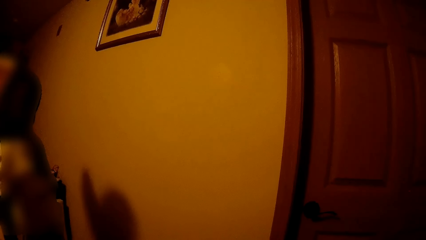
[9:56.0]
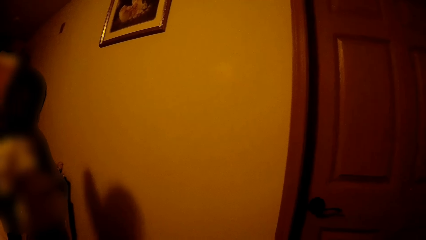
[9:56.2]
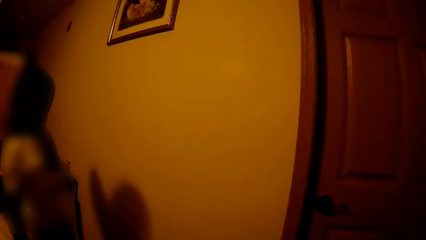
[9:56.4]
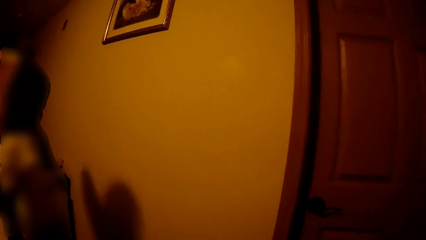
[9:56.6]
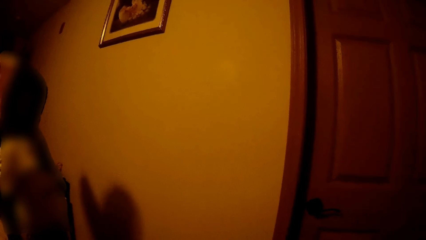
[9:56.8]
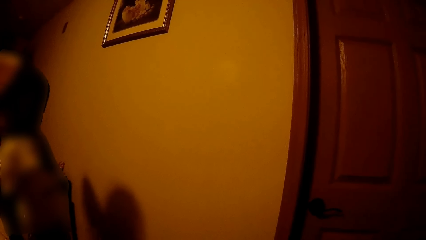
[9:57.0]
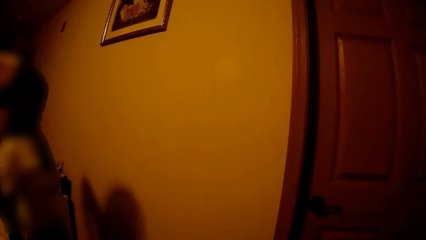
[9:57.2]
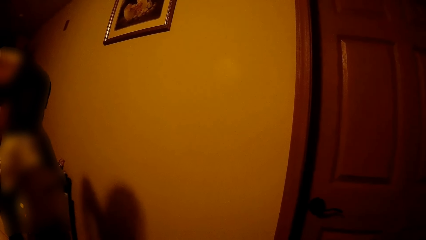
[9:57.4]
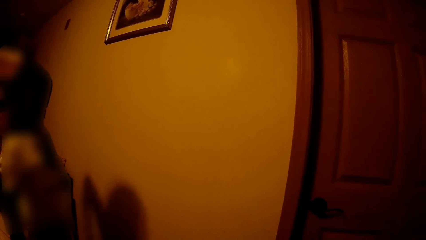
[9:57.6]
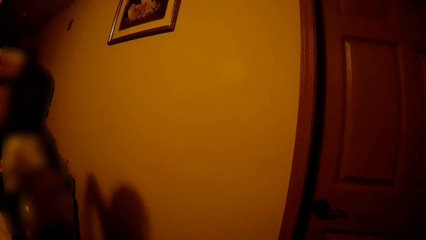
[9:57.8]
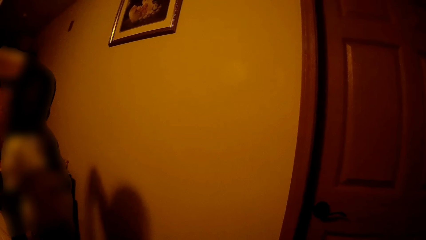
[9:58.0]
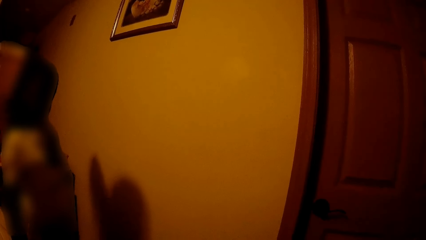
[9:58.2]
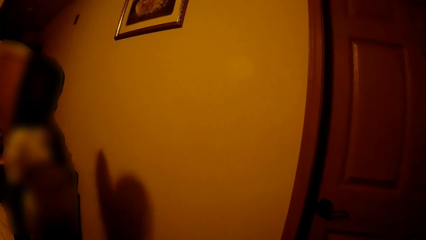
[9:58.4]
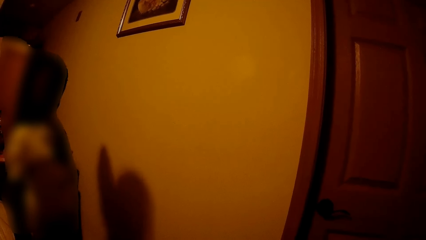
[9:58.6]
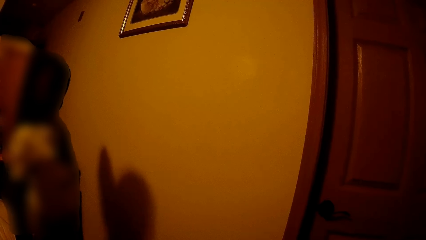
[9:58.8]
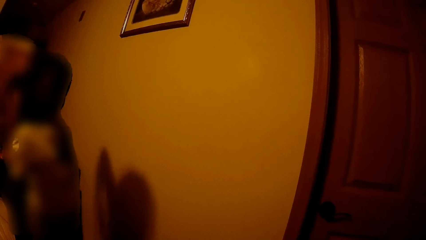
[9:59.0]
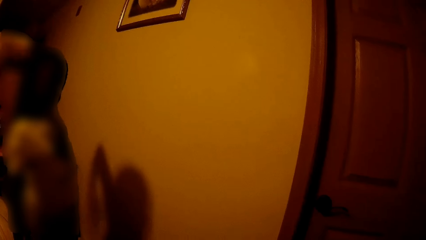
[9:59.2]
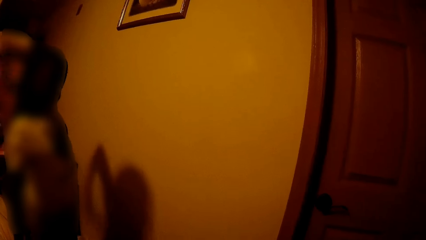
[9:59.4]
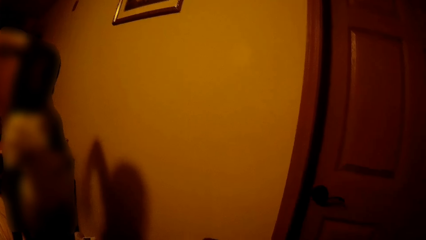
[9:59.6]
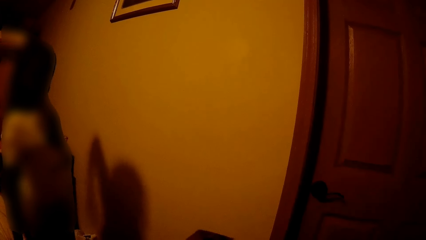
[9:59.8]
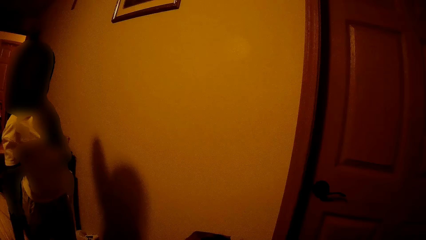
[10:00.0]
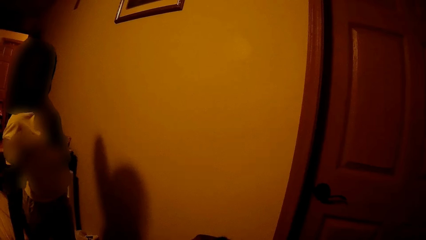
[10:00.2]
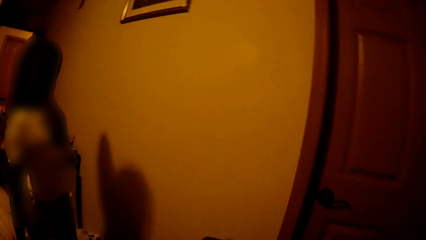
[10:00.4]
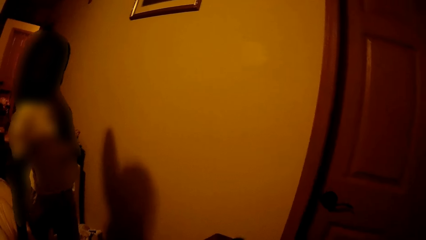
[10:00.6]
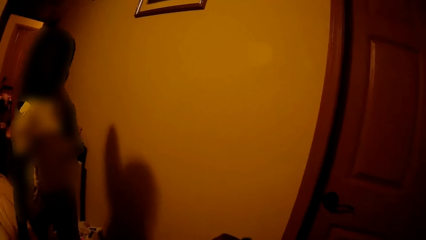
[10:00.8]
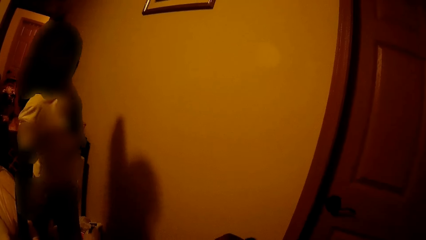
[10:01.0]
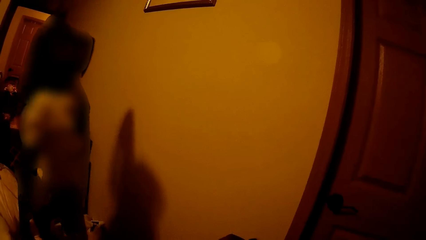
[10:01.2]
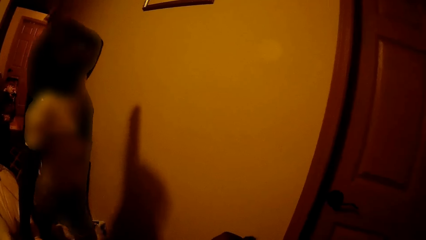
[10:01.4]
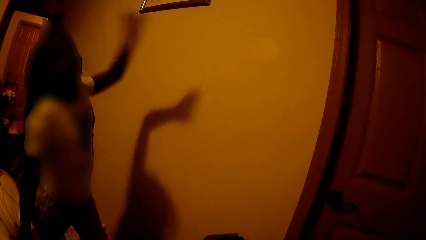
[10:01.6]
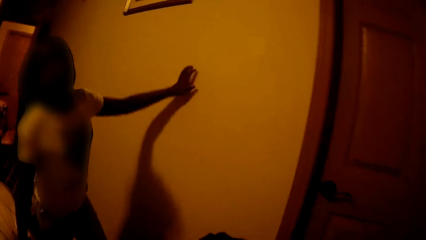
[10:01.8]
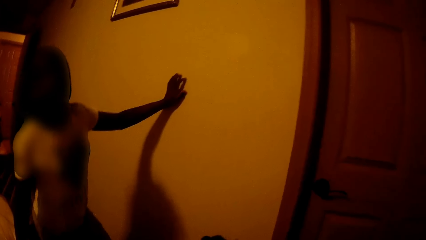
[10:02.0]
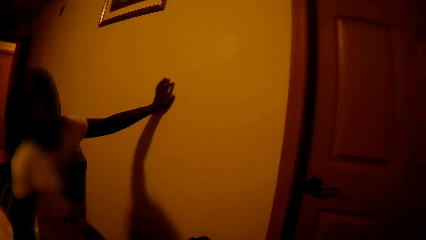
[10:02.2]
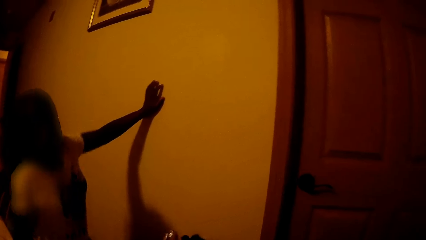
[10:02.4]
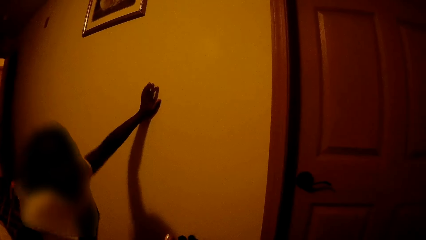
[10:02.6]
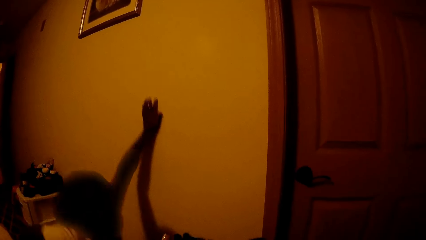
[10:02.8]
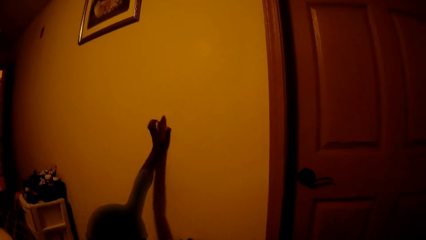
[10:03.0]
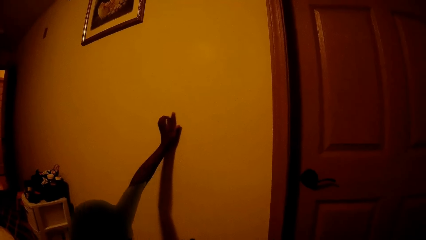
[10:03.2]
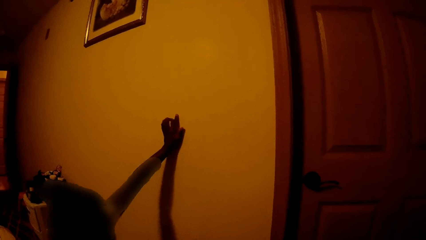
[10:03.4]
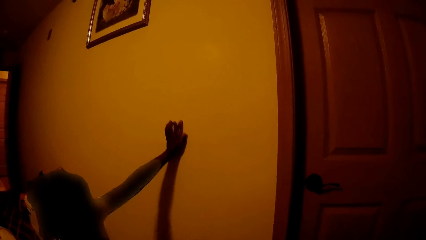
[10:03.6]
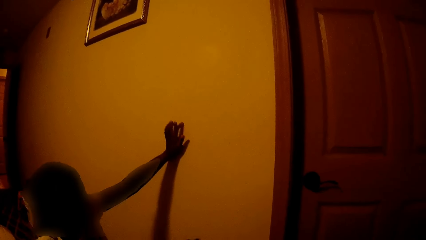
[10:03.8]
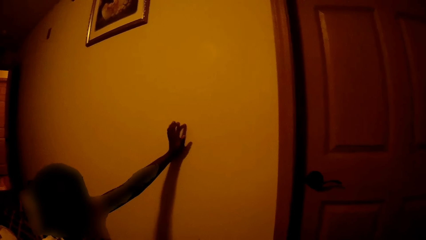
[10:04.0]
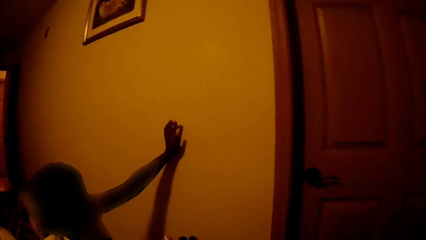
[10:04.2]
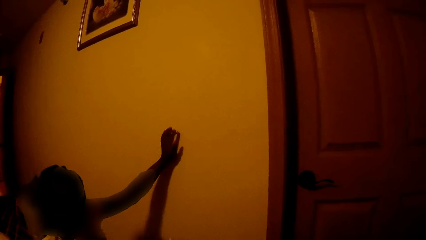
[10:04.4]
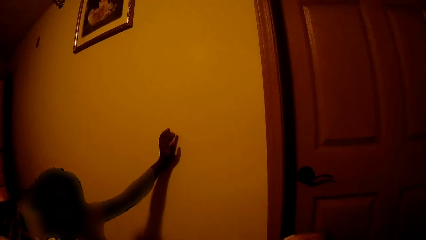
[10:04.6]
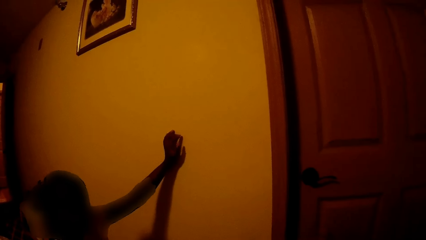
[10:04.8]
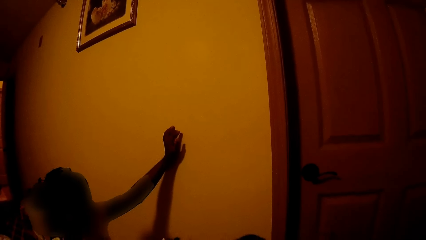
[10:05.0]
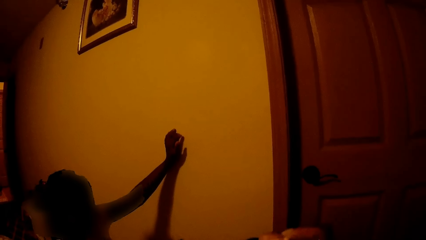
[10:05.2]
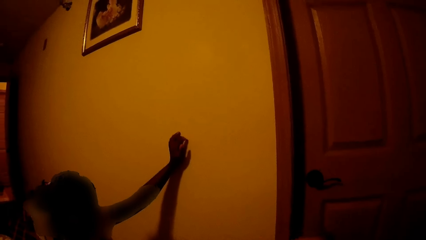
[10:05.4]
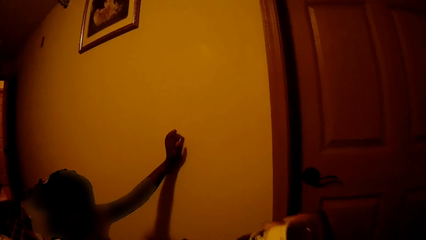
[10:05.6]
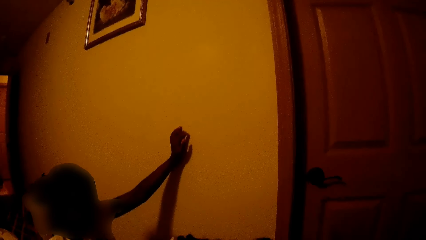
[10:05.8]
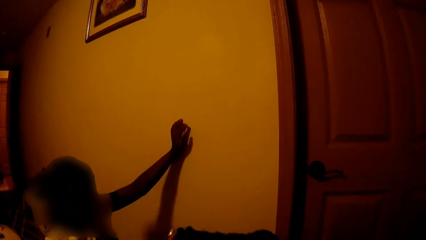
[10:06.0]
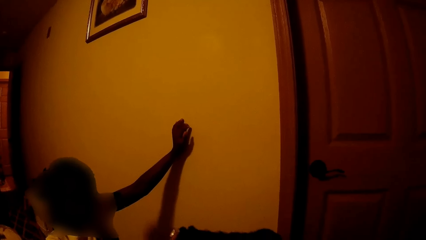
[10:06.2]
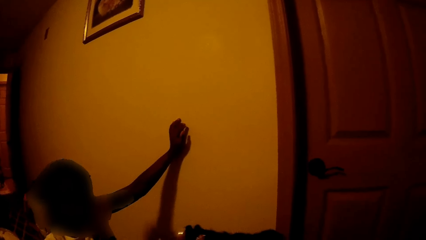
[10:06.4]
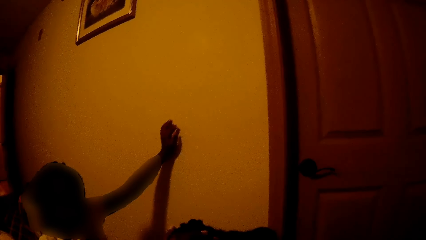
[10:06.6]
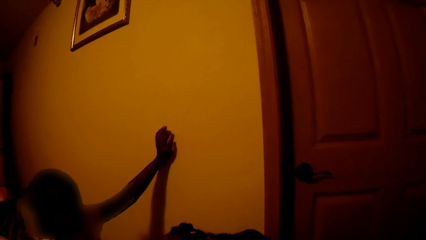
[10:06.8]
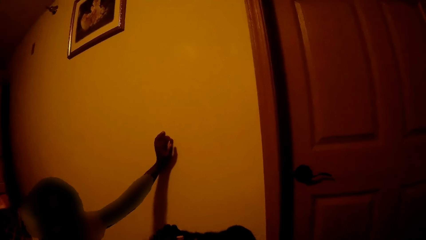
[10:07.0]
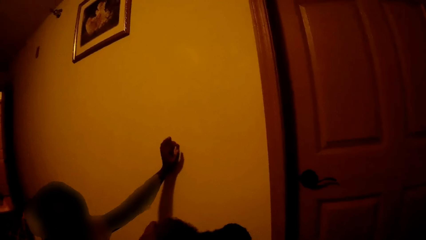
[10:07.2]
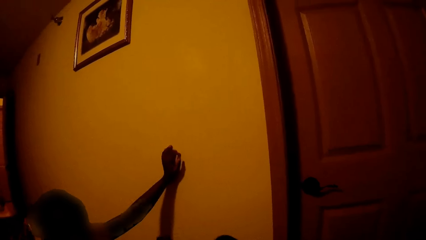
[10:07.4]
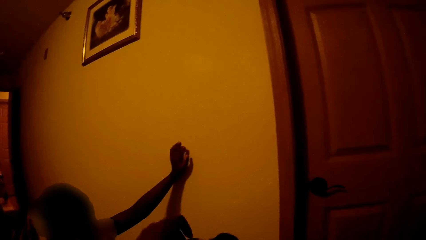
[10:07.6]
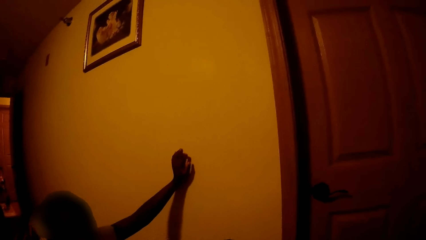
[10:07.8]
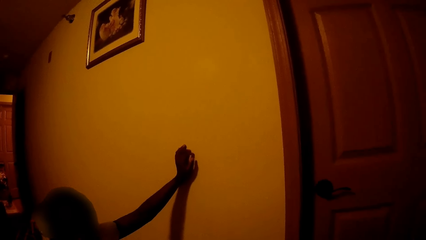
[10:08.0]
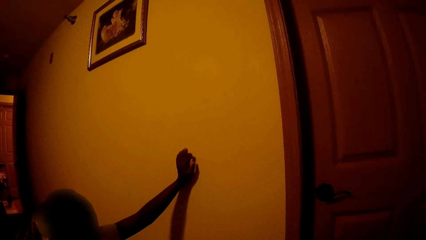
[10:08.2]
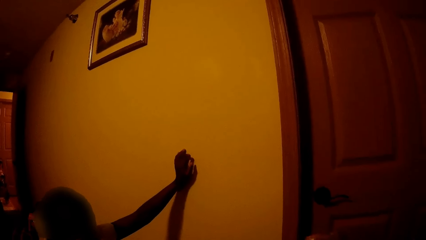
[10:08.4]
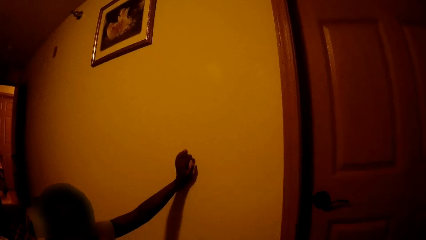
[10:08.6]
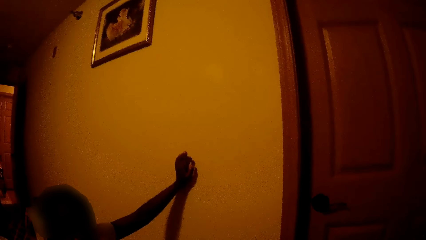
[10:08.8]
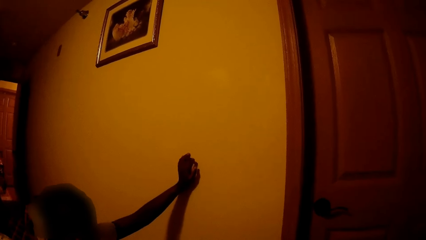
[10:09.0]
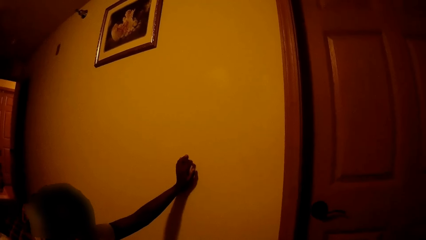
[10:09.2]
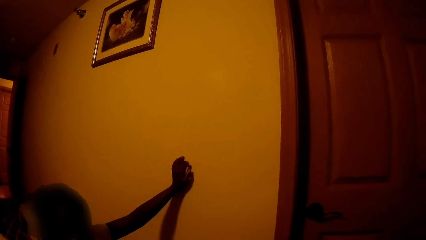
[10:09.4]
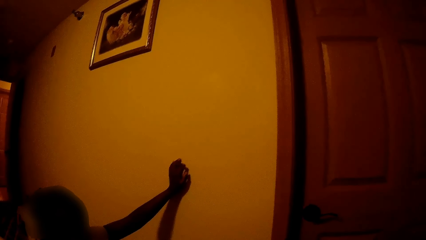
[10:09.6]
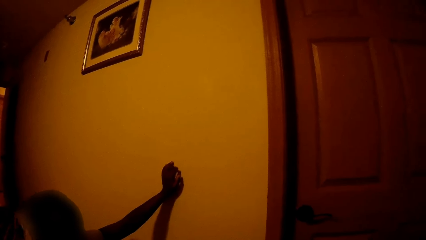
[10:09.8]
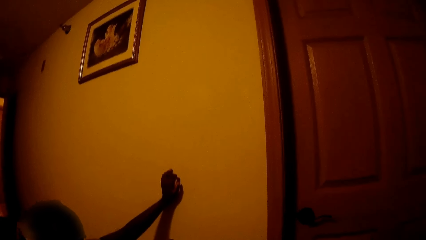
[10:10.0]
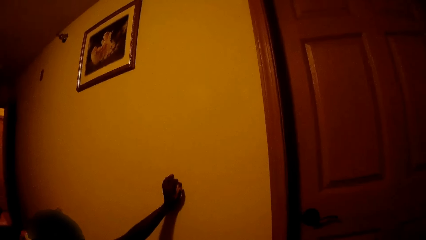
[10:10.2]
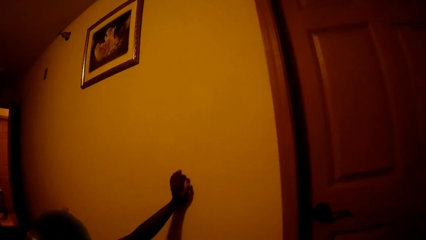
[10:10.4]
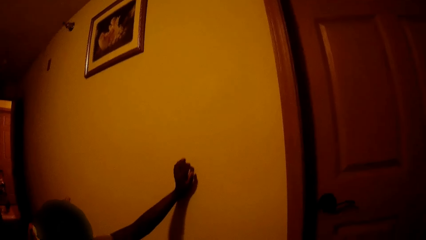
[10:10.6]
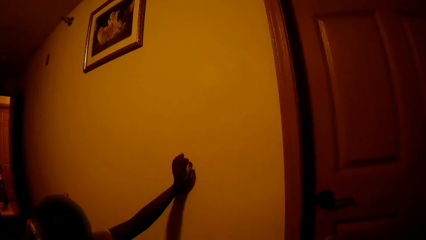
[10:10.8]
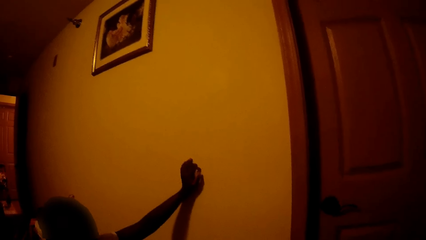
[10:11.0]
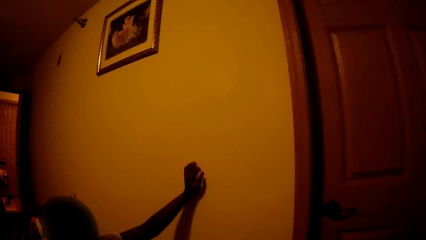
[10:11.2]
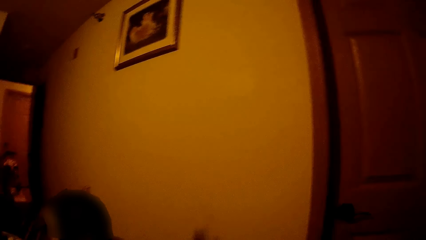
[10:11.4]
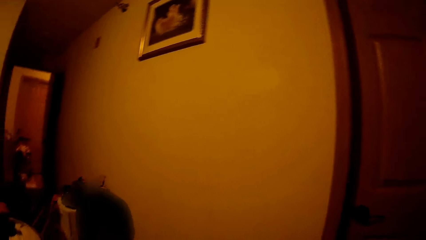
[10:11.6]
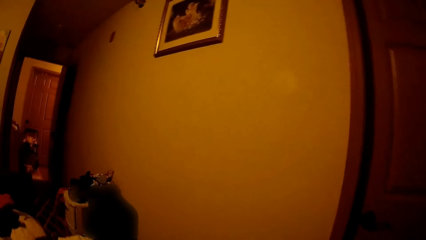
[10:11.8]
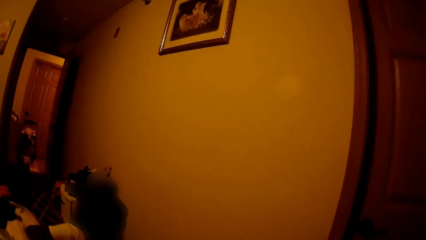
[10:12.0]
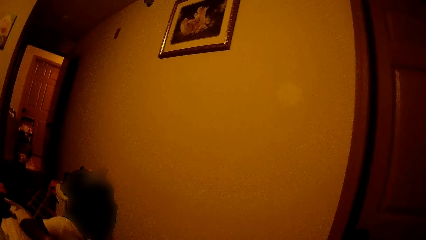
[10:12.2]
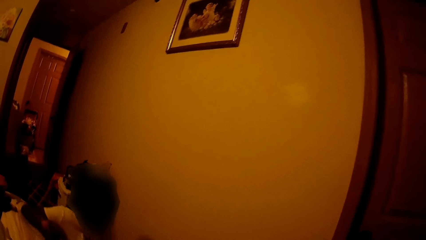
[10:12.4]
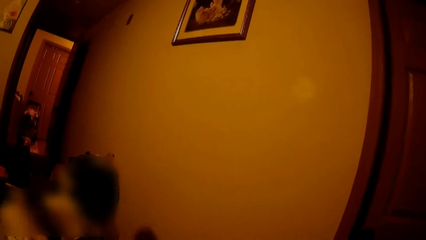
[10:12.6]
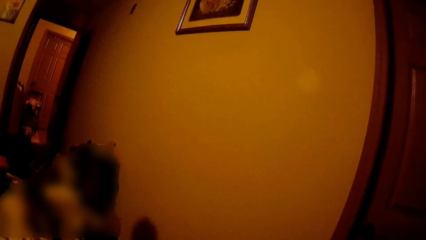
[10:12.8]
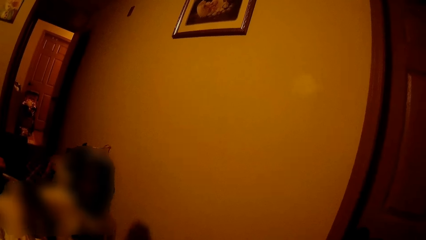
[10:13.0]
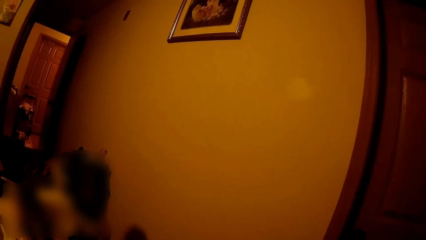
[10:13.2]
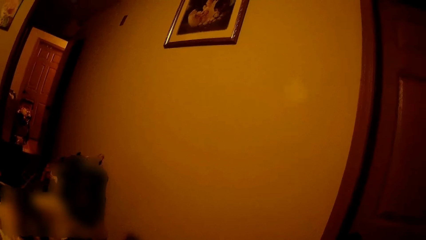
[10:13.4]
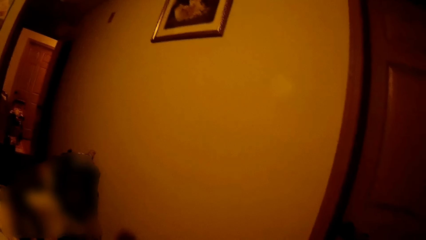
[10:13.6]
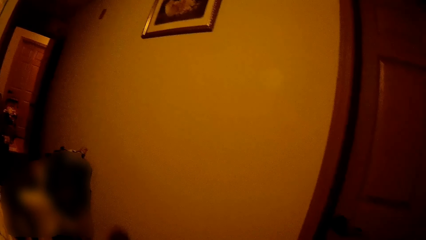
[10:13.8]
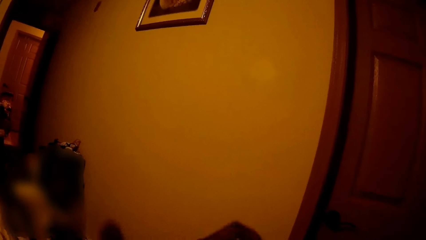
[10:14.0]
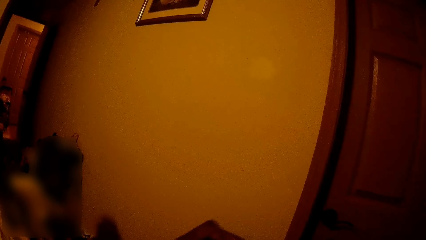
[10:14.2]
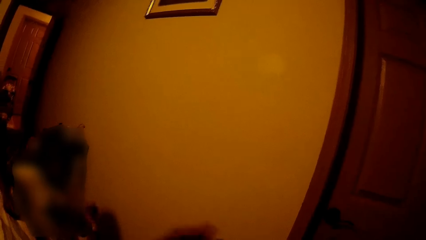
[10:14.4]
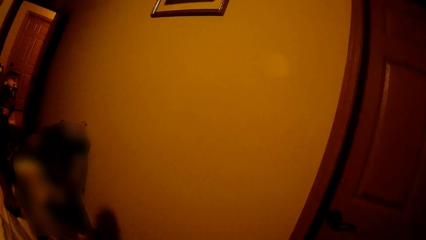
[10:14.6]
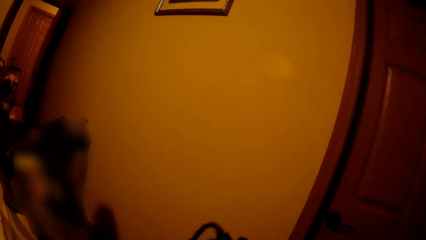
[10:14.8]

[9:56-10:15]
The camera wearer applies oil on the kid's hair.
